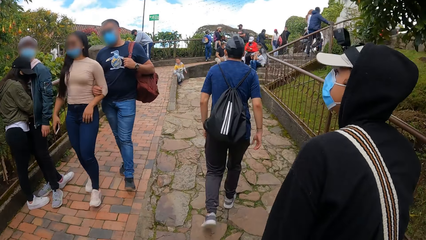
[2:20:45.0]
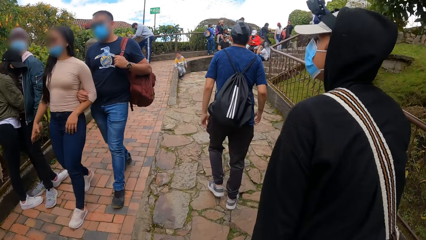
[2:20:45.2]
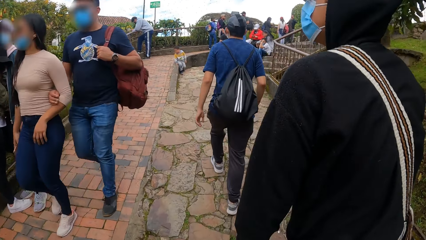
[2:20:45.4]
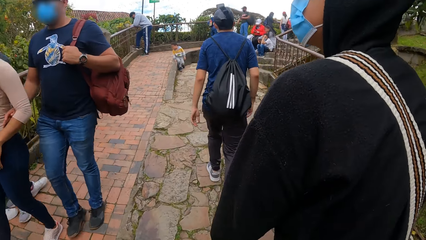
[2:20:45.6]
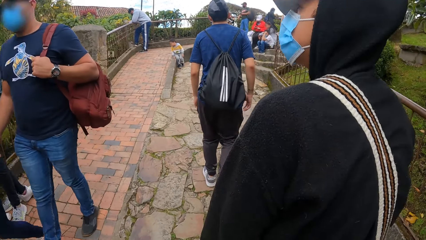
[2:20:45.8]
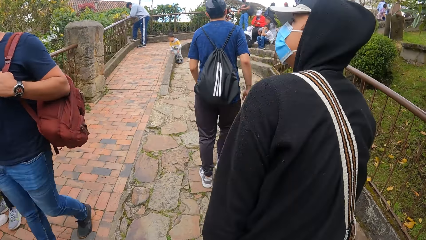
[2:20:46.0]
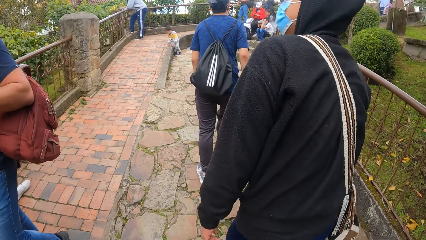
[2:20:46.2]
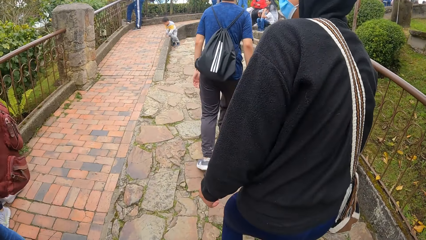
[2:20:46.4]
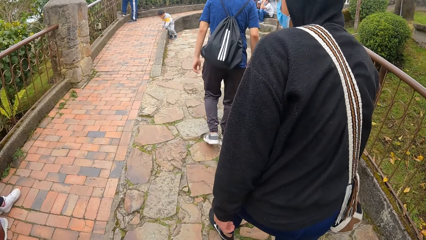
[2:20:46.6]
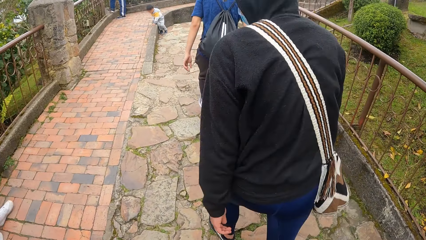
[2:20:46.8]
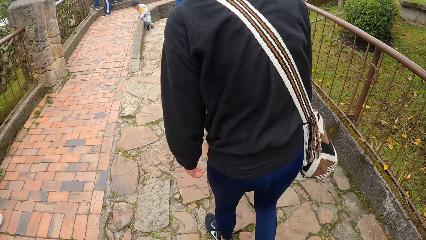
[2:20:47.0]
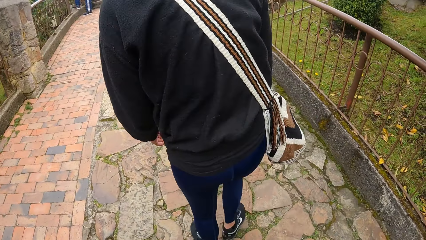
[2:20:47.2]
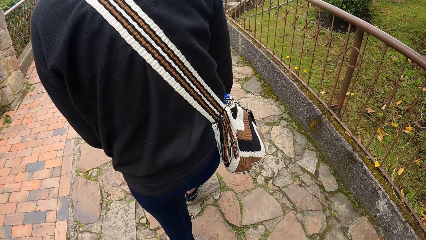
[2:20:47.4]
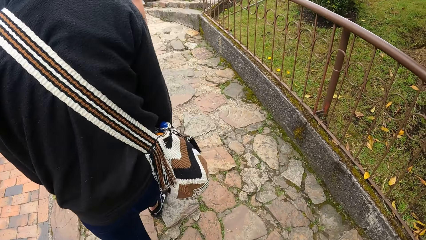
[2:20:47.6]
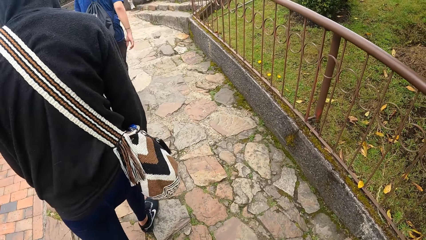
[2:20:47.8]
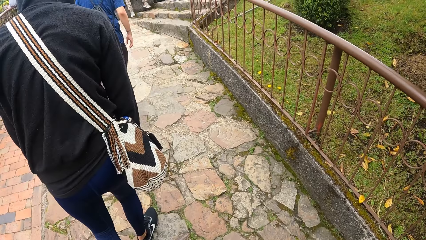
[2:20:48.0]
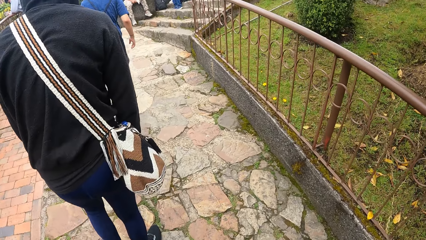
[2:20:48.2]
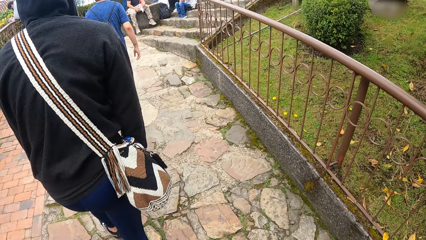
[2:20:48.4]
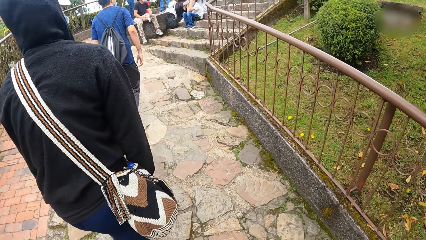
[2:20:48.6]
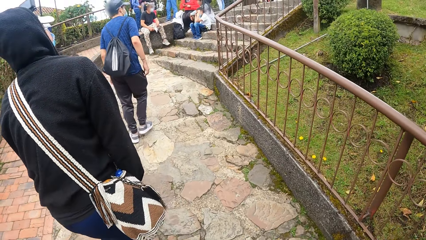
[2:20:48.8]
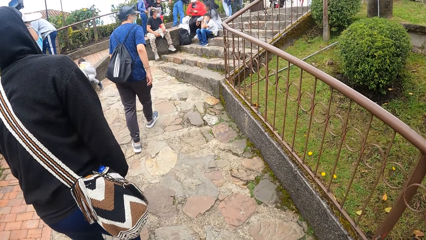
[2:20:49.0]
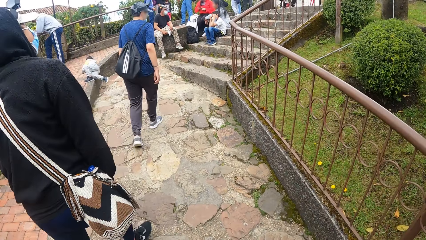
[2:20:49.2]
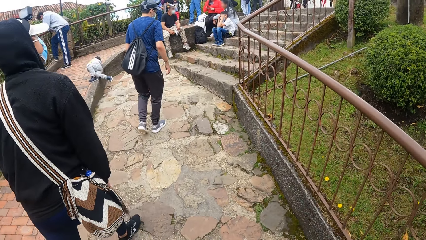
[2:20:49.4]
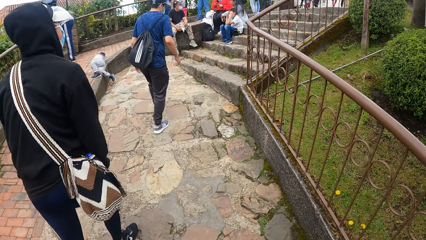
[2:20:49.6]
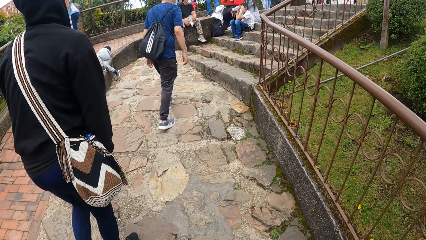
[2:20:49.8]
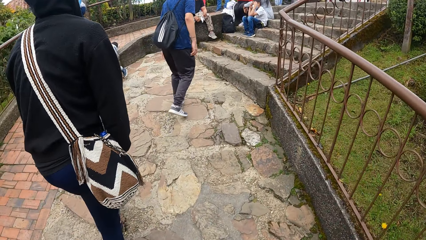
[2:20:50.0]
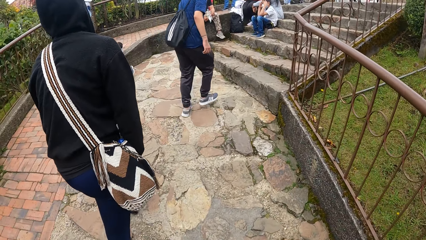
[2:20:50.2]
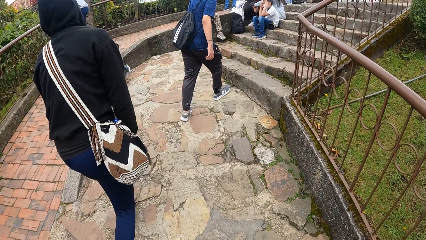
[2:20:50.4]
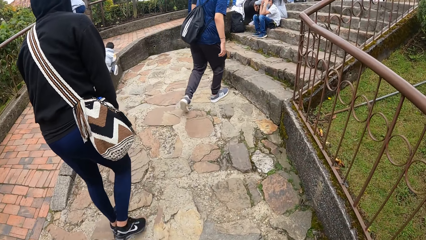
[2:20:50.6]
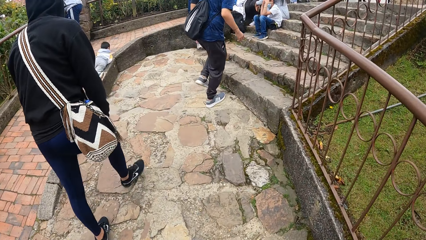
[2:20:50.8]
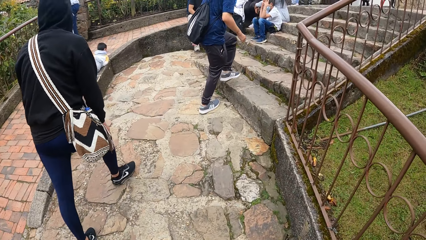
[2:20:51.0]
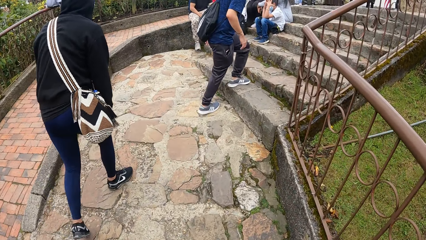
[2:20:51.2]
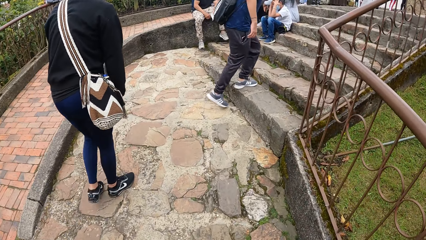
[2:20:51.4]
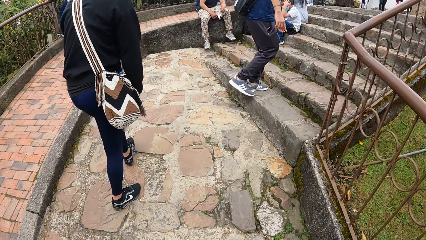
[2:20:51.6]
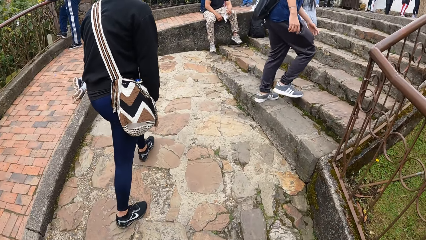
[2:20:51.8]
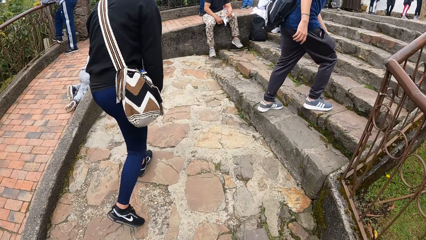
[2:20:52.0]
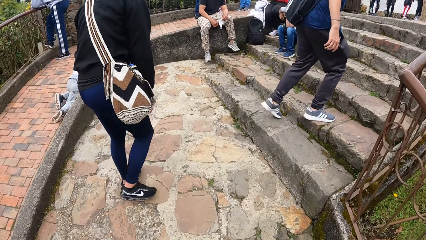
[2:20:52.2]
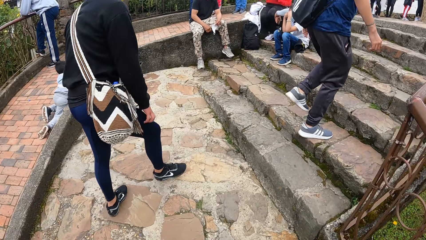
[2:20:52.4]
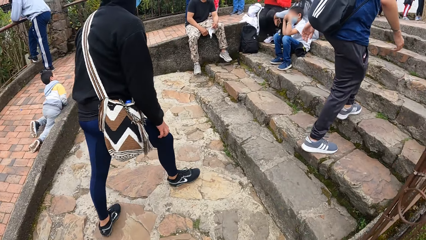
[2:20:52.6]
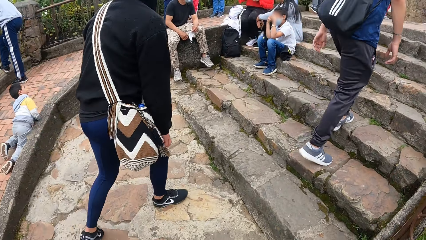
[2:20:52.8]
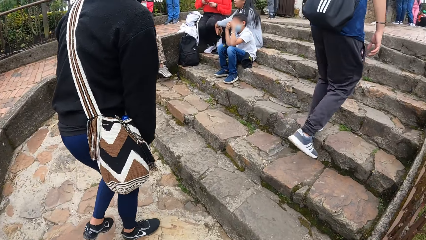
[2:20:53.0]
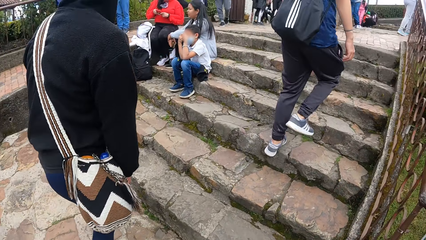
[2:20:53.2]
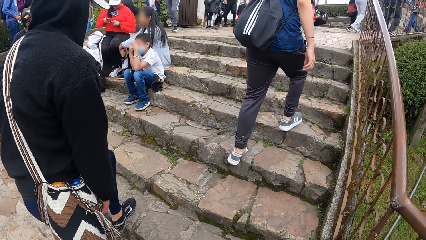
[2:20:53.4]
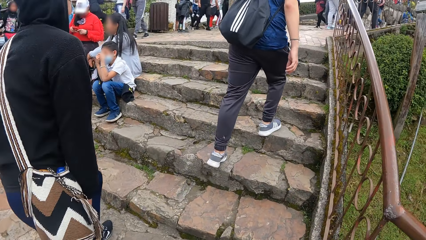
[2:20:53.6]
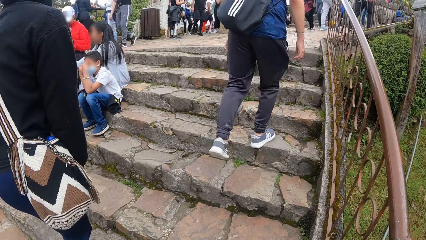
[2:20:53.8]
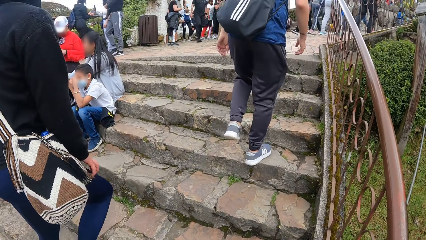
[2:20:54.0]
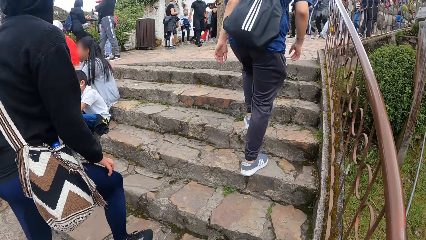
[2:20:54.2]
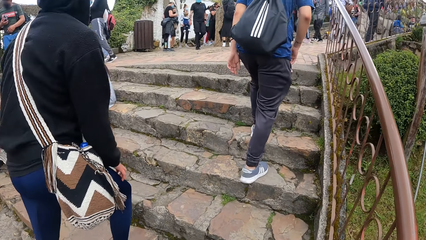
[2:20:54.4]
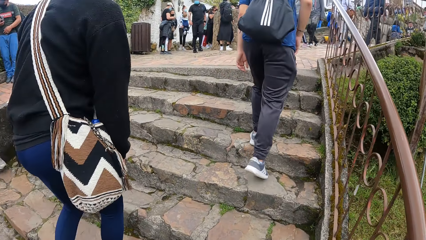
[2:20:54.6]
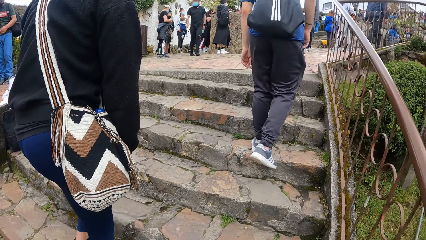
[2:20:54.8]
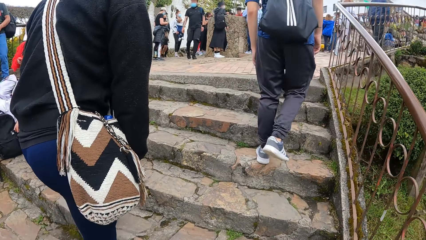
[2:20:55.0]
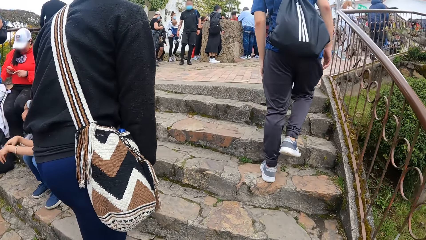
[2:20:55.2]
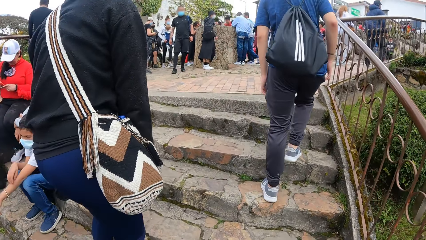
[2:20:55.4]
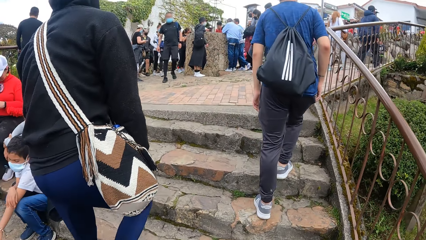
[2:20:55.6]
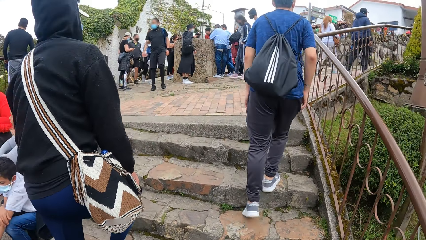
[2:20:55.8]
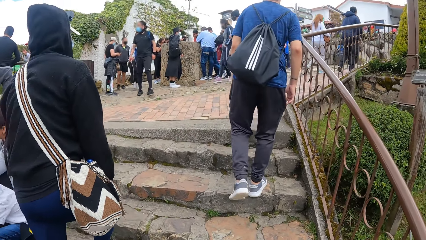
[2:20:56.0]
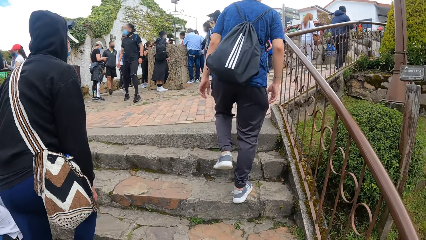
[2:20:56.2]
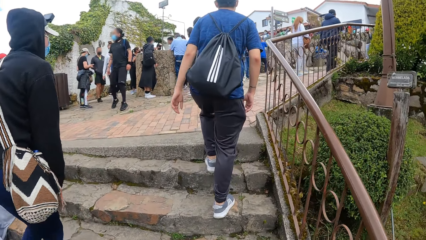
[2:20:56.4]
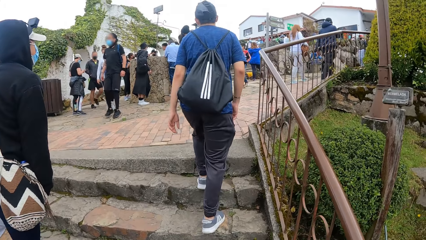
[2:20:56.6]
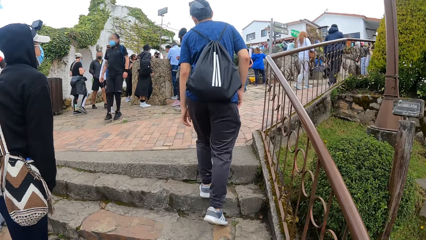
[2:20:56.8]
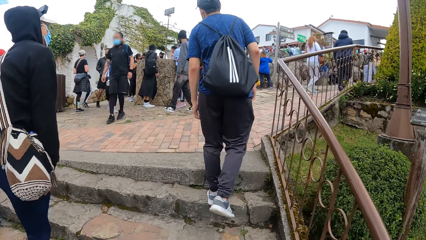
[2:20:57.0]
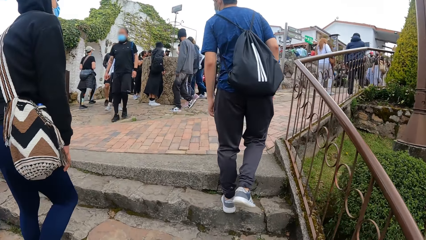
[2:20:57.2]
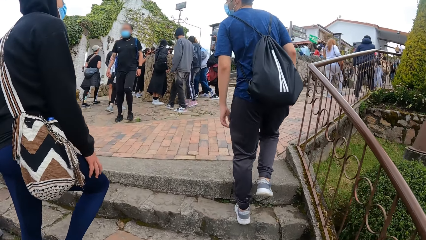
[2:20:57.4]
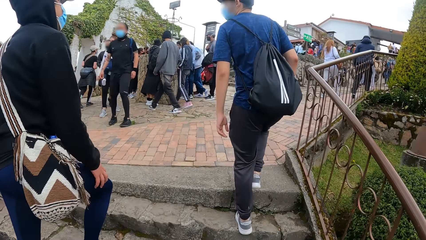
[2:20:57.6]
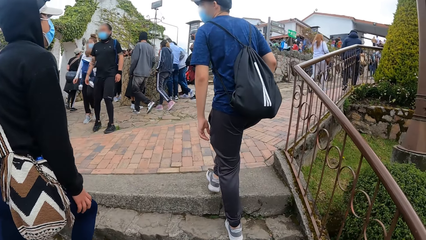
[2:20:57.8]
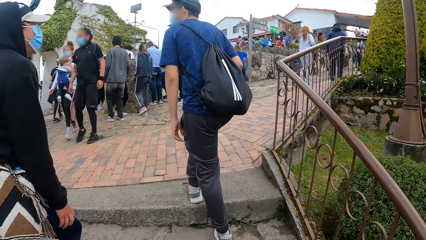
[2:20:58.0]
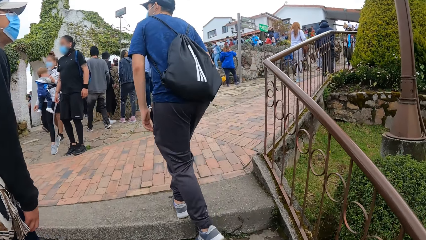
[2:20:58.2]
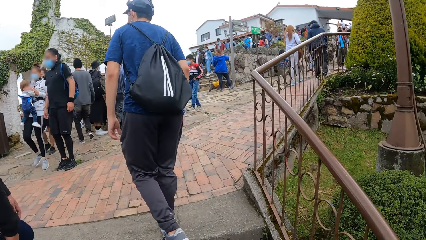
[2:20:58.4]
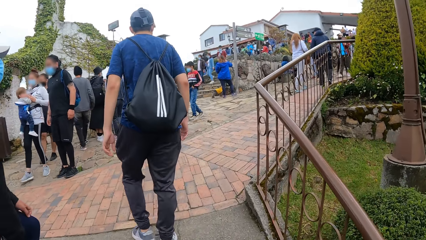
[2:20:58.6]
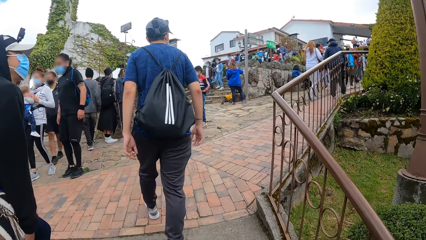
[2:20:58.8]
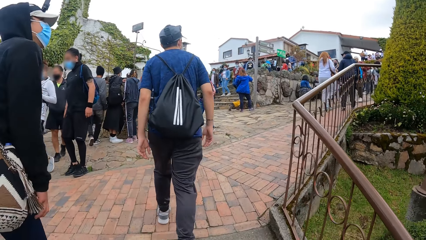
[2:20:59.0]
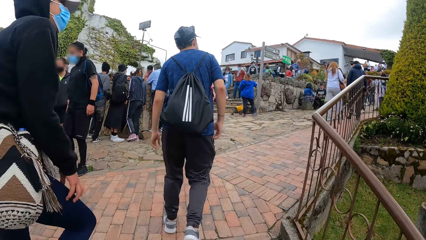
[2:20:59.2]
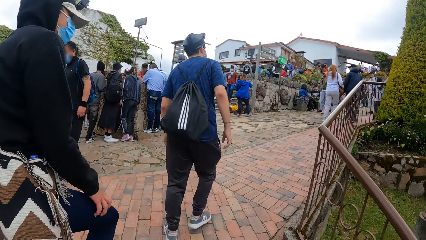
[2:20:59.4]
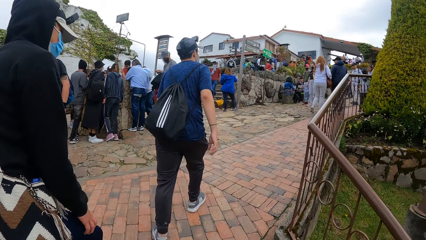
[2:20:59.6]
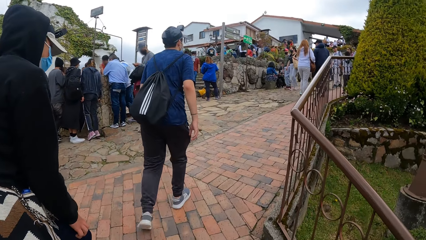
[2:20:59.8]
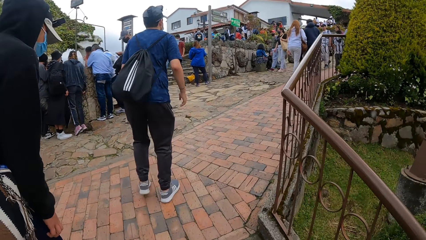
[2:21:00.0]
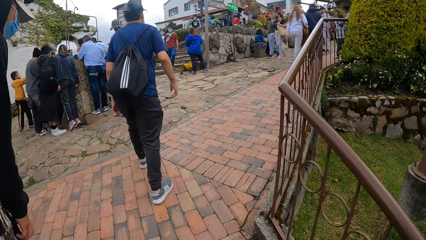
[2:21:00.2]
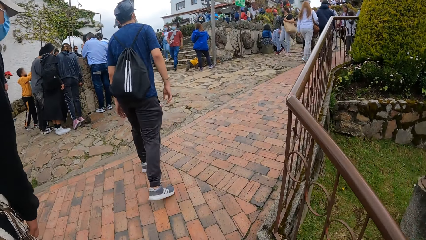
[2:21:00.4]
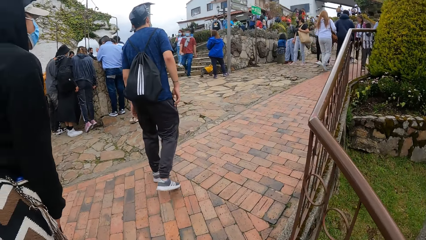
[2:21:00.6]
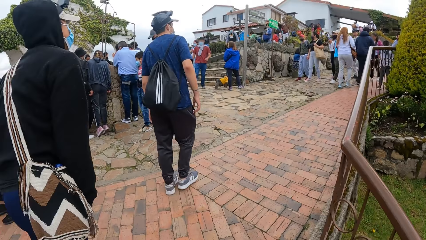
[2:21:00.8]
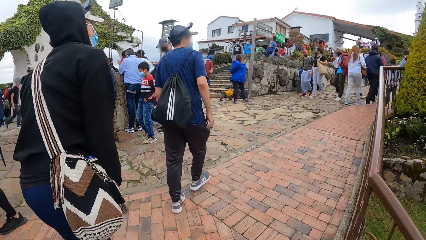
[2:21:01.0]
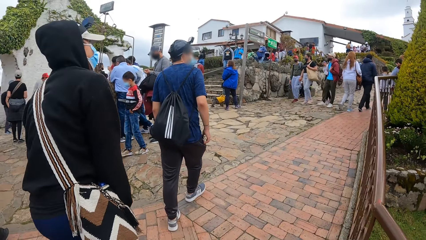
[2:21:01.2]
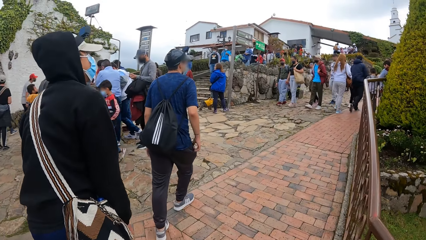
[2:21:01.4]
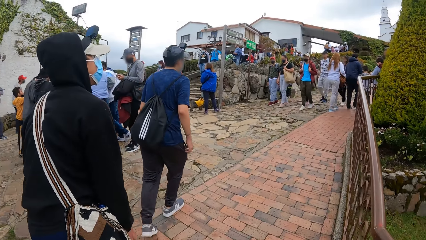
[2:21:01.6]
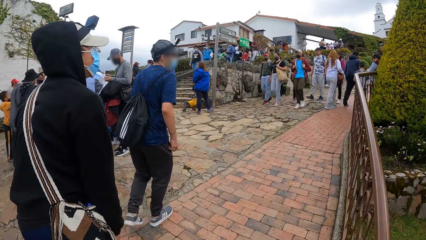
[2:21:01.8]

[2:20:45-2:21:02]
The man walks up a stairway. The camera wearer walks on the road. Another man walks up the stairway. The camera wearer walks up the stairway.
